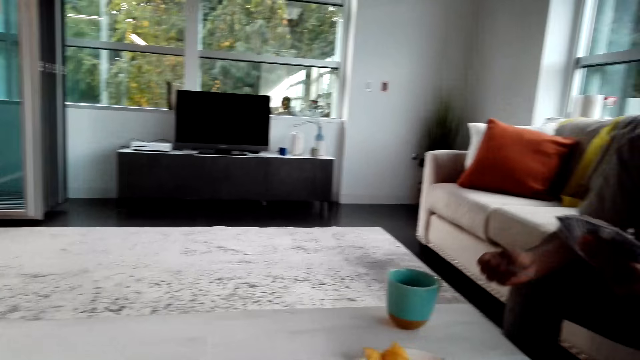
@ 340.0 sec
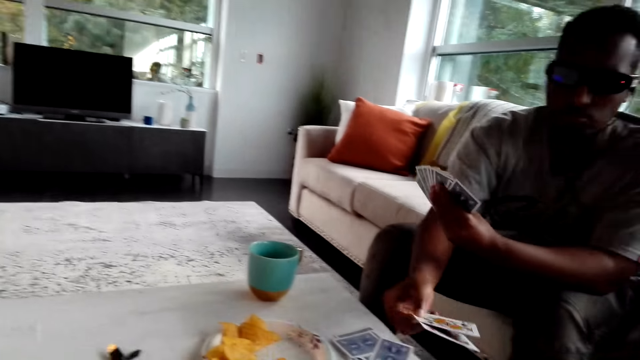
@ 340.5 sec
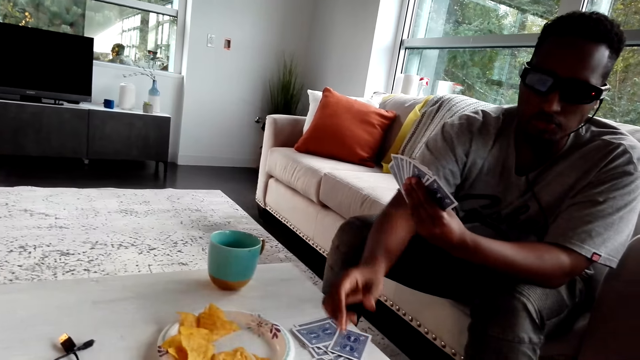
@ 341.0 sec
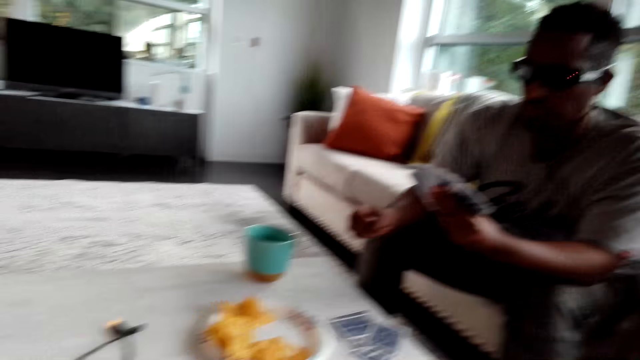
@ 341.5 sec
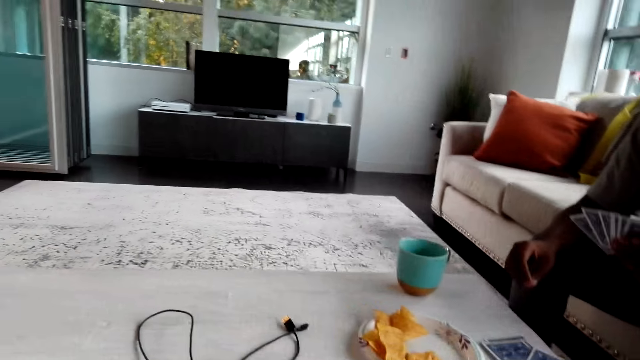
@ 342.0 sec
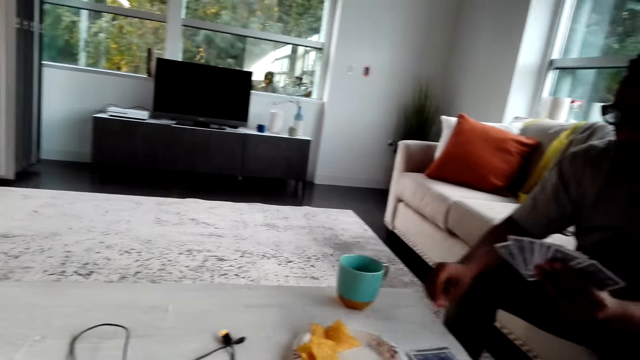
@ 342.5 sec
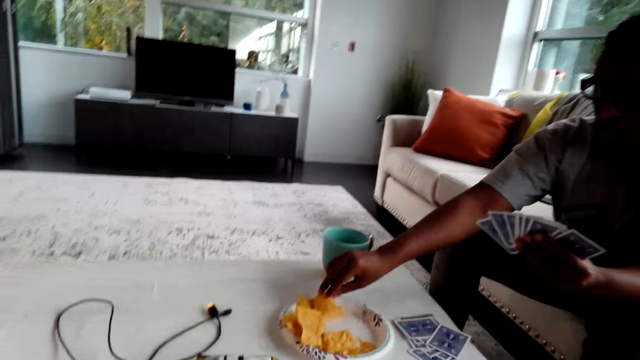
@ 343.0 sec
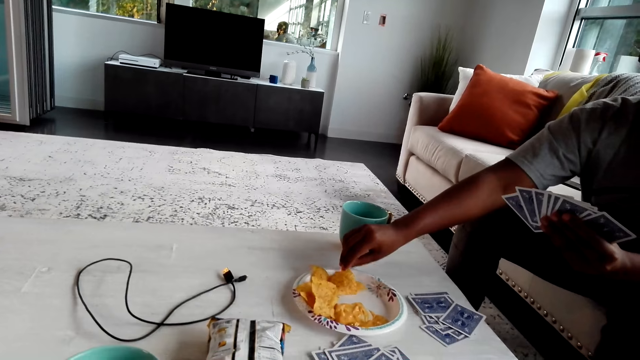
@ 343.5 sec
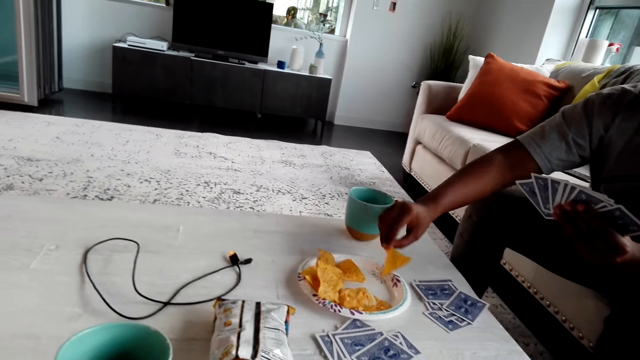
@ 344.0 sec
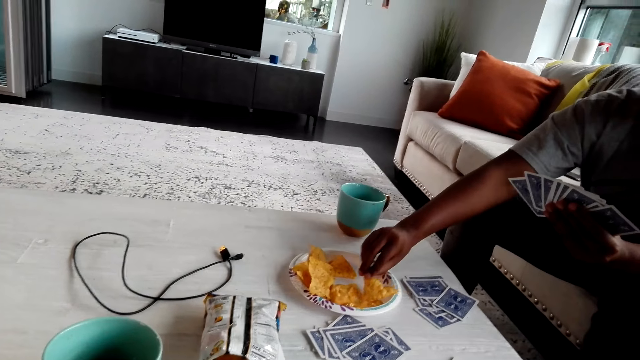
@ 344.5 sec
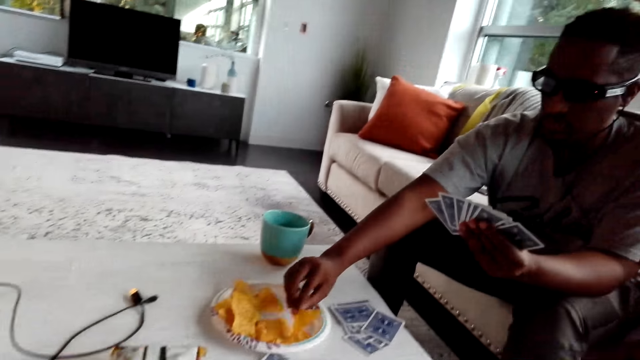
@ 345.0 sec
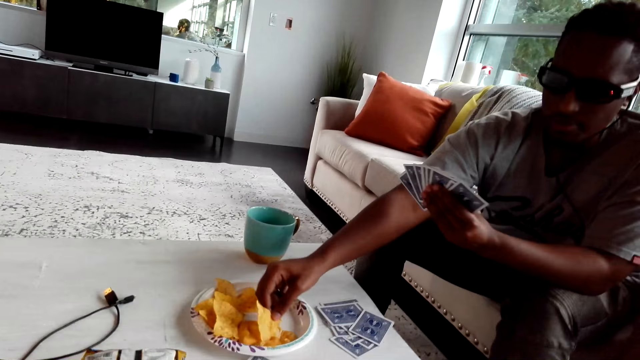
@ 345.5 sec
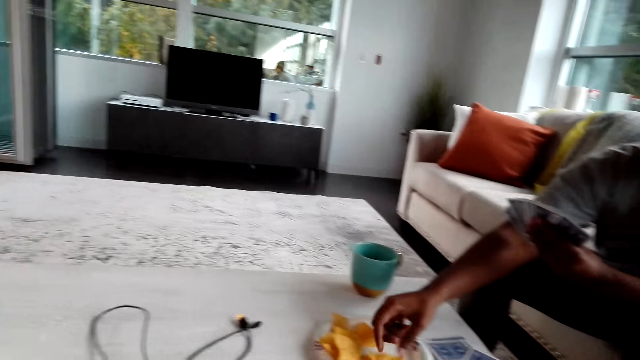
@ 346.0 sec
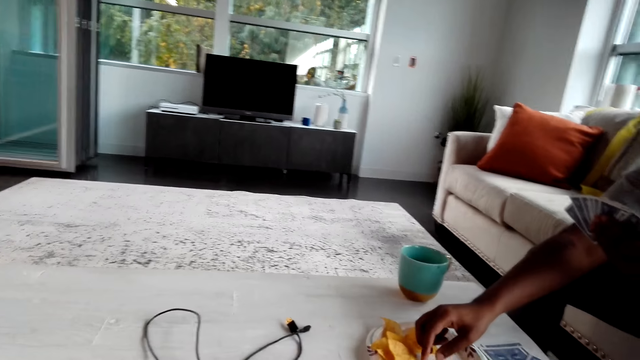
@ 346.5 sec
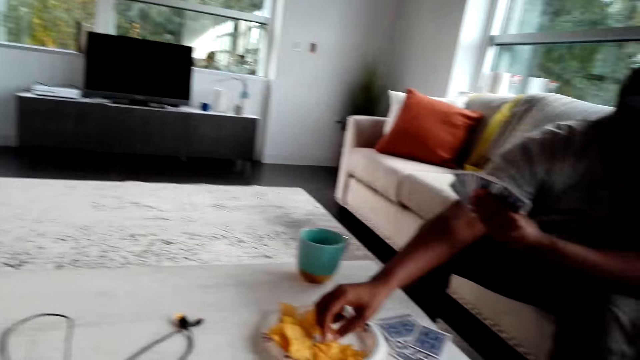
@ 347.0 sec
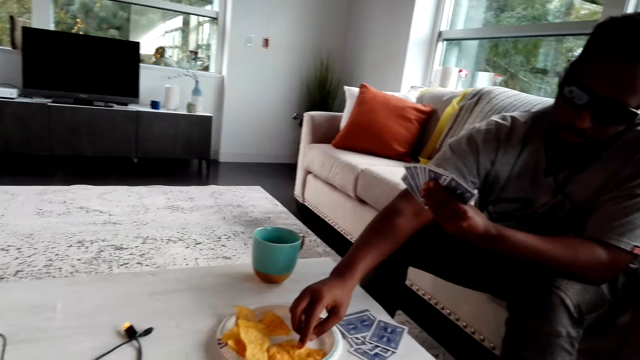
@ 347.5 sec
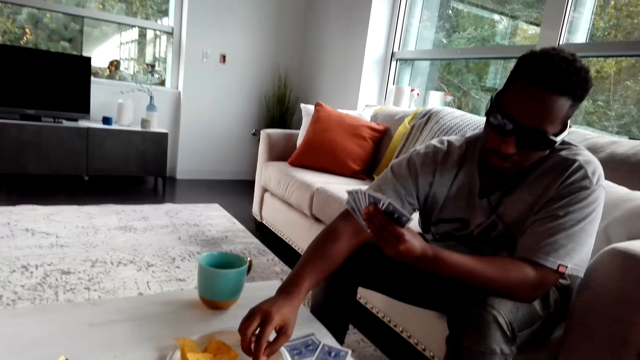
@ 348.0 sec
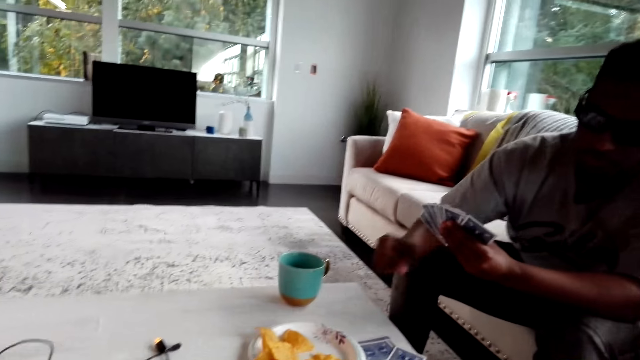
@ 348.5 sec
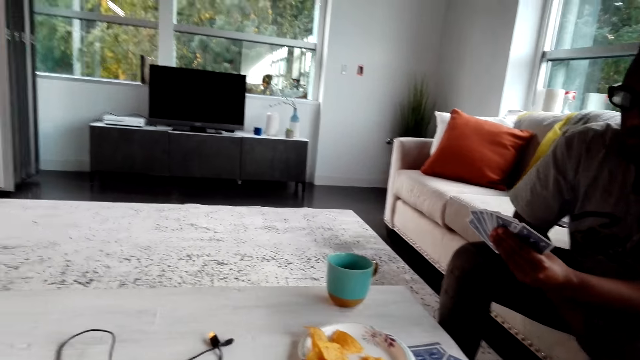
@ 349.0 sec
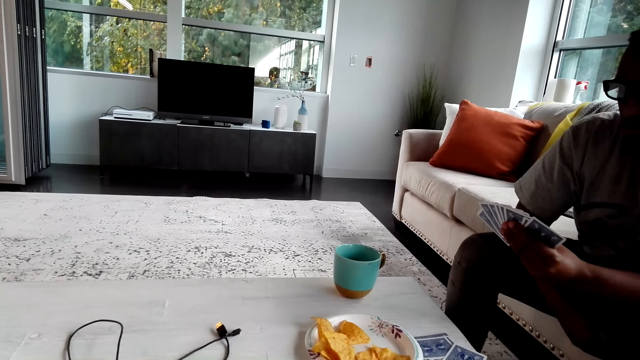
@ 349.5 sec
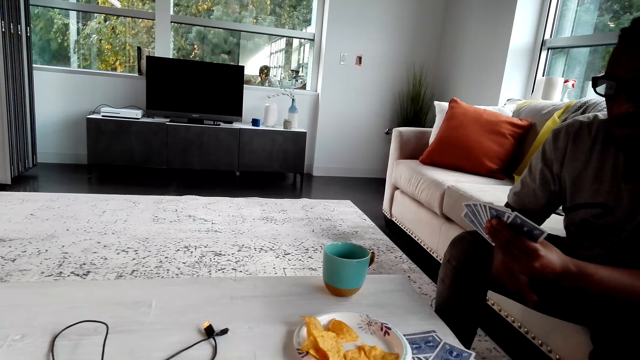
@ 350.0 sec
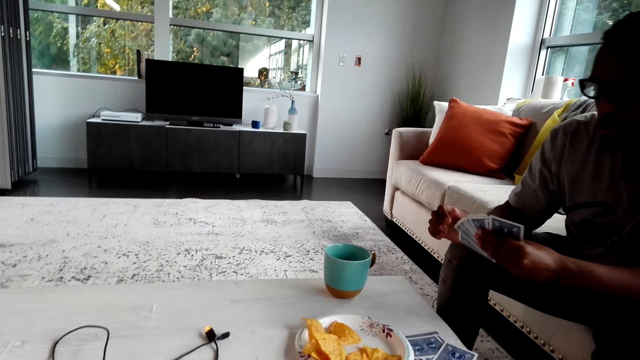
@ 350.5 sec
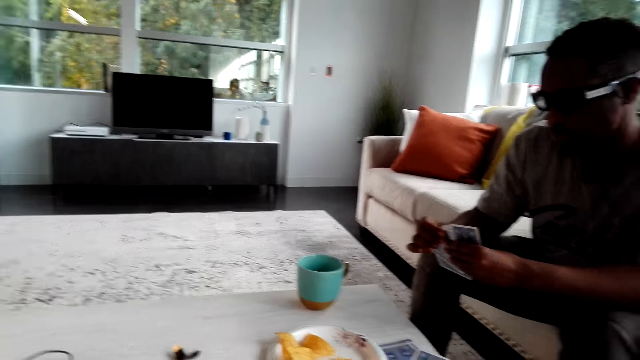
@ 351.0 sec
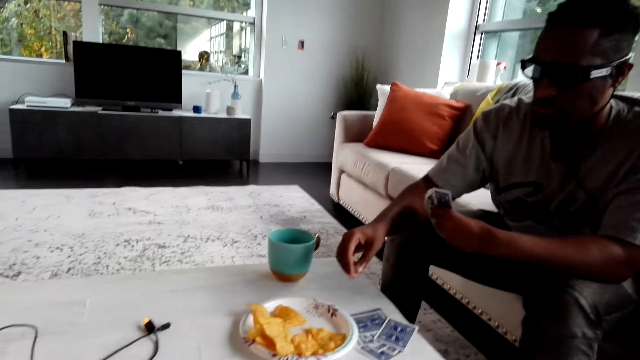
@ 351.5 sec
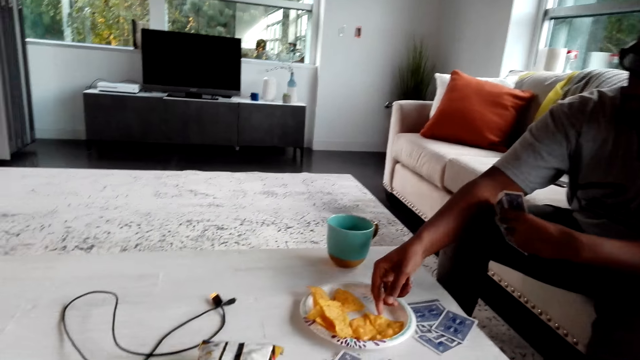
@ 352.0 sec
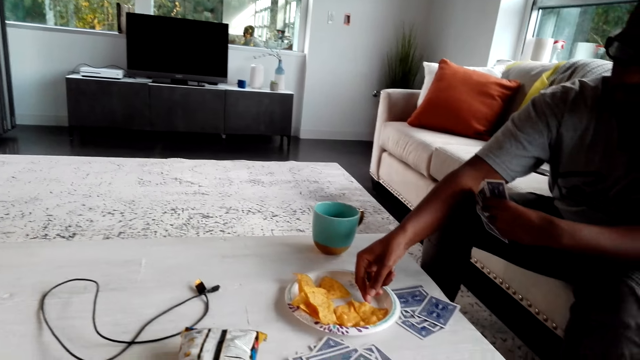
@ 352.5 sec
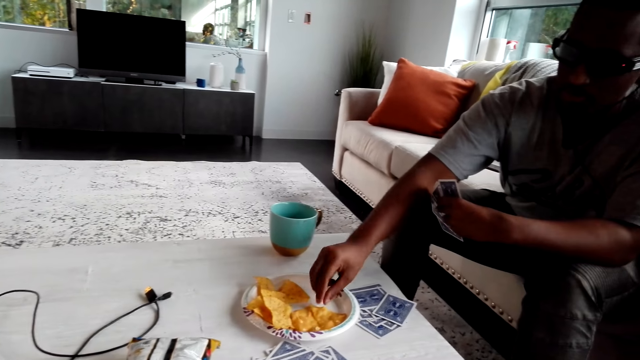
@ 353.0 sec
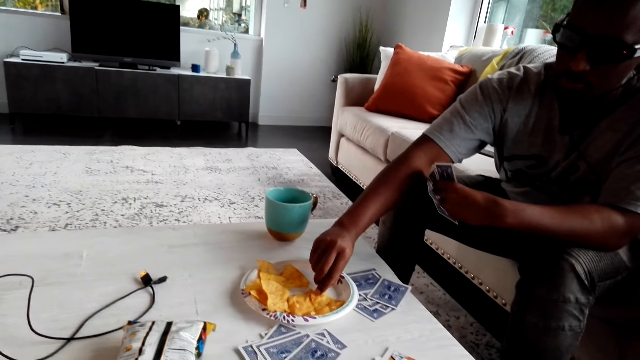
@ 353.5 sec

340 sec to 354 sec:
A man puts the card on the table and moves the crisps. The man picks up a snack. The man plays with the cards, removes the hand from the plate and moves the crisps.

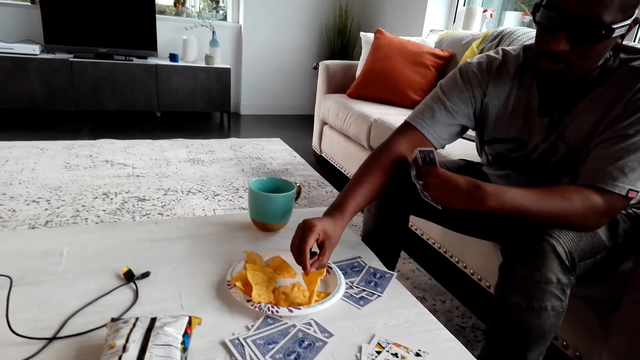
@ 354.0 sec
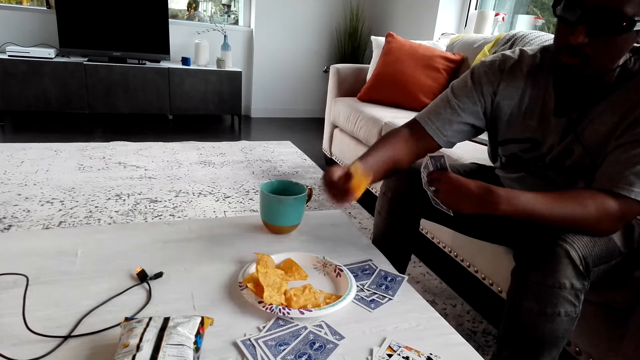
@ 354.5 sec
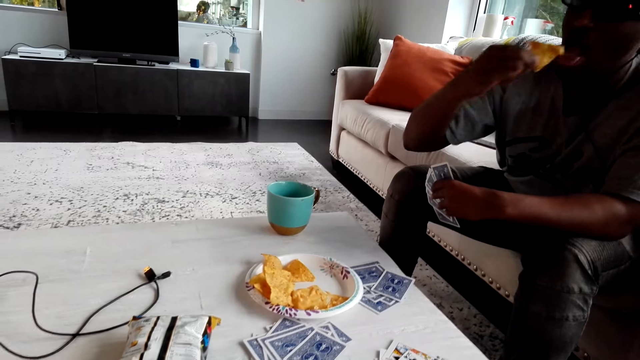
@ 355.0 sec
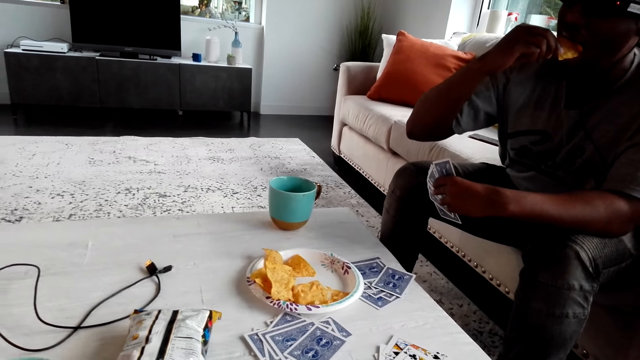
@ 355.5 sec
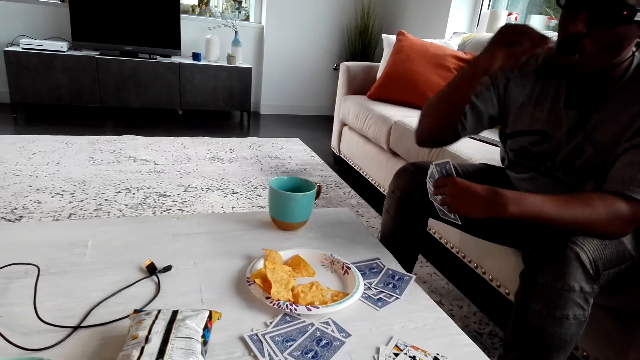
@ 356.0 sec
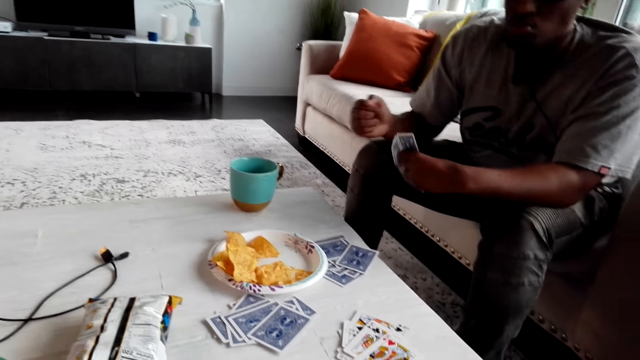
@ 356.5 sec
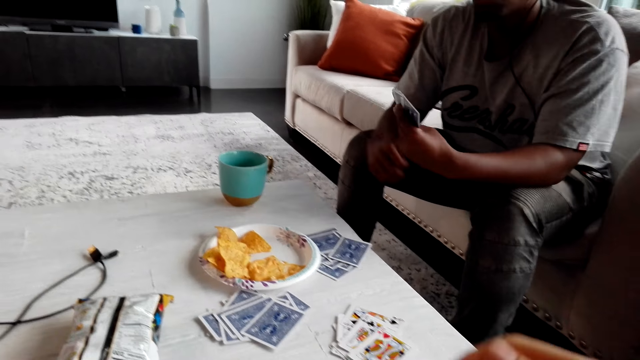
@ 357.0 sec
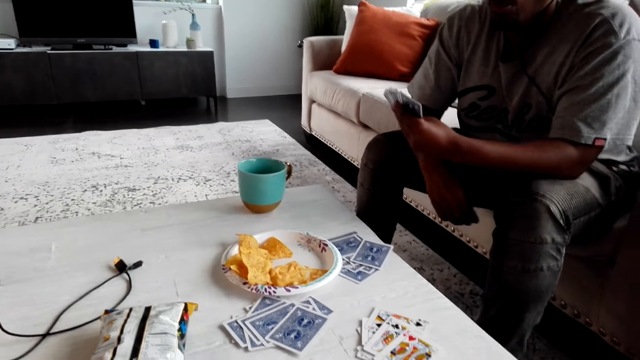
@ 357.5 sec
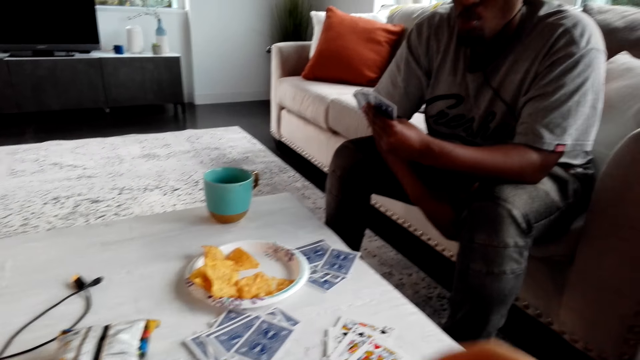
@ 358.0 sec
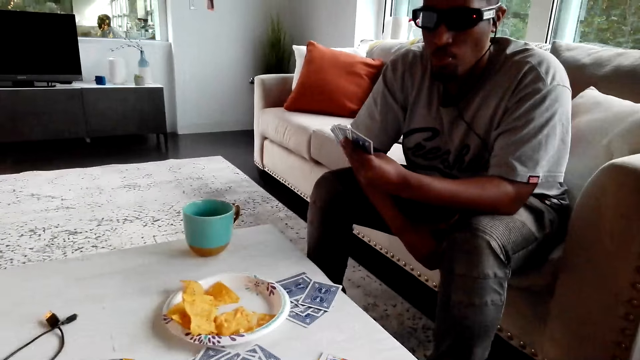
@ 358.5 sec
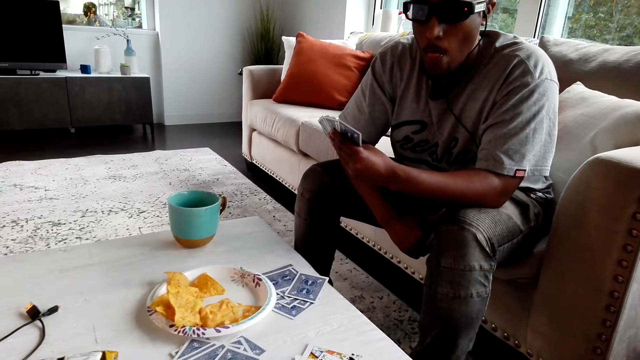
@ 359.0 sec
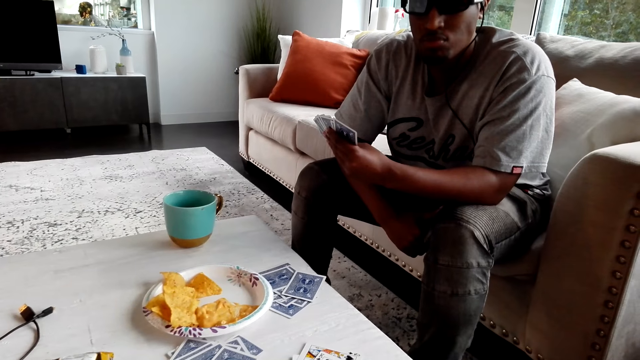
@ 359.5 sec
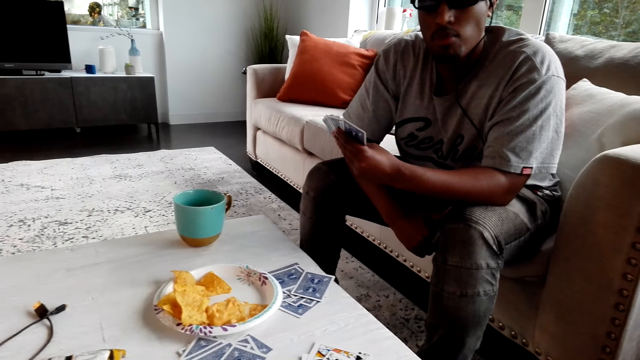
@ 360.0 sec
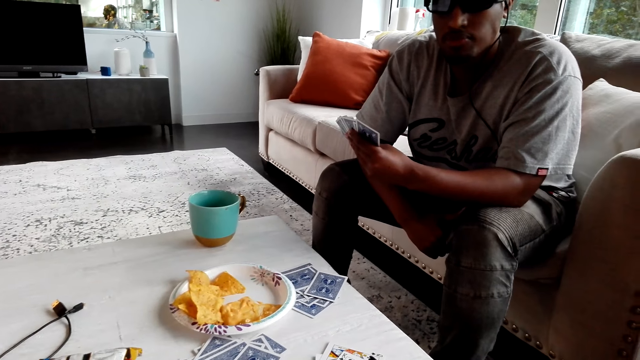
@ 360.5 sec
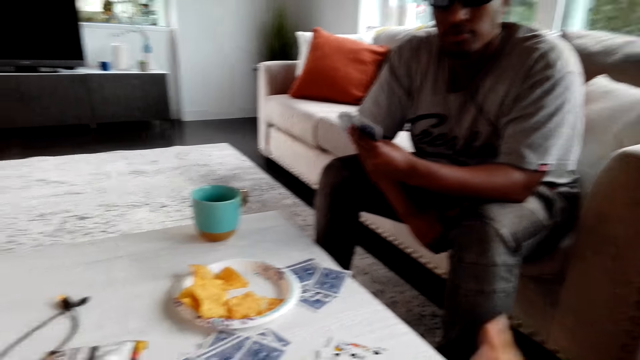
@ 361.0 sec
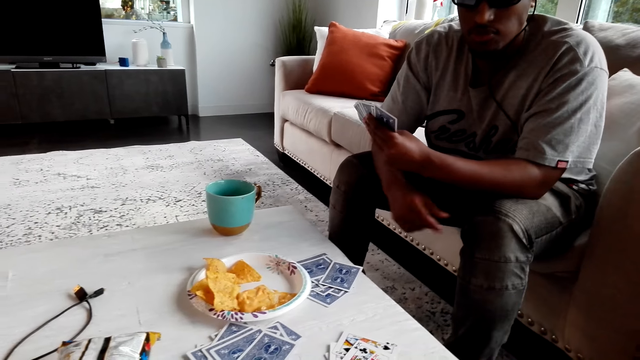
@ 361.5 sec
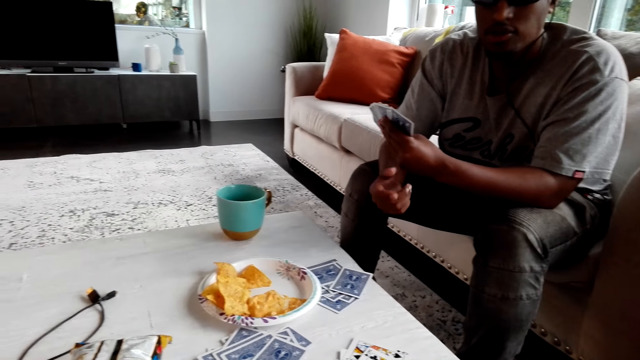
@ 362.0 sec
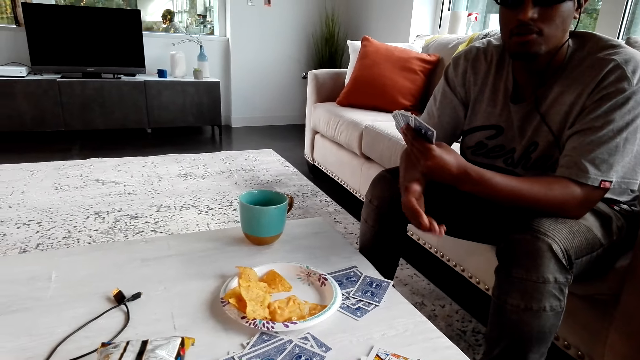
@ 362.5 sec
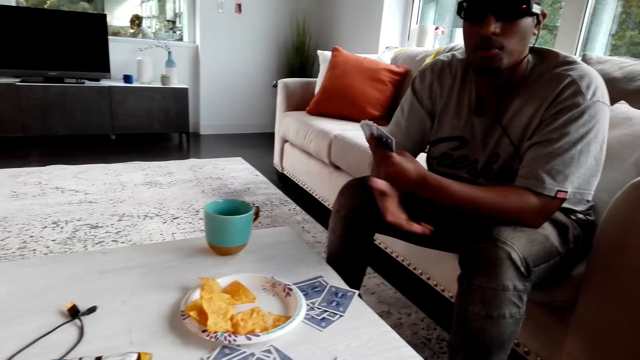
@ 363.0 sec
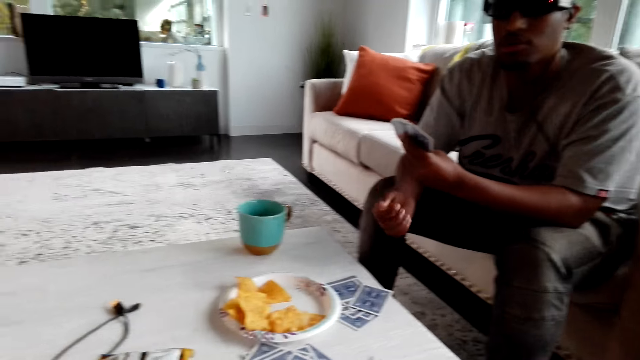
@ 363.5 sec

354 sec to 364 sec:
A man picks up a snack and eats the crisps. The camera wearer converses with the man. The man chews the snack and moves his hands. The camera wearer lifts up his hand. The man gesticulates.
